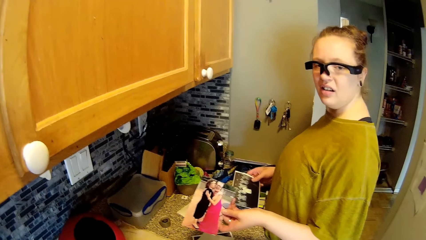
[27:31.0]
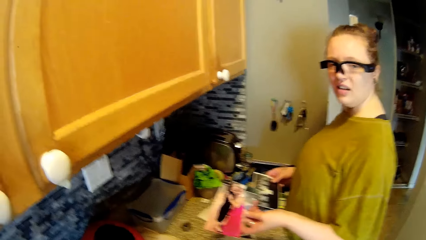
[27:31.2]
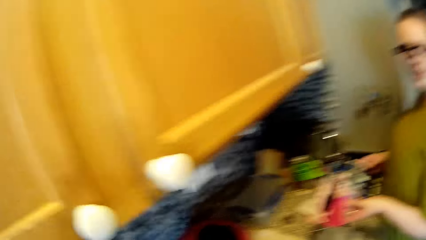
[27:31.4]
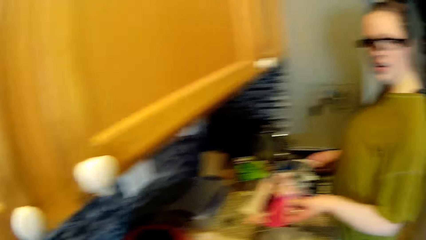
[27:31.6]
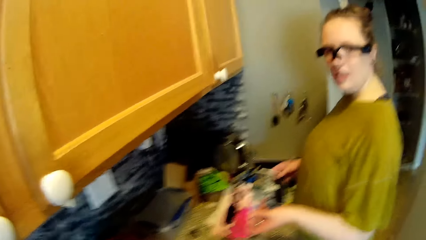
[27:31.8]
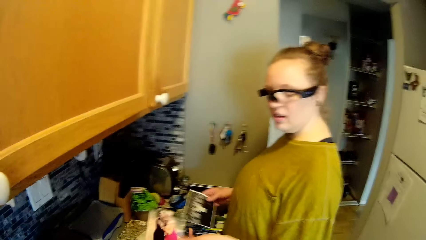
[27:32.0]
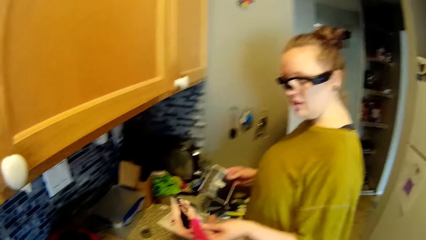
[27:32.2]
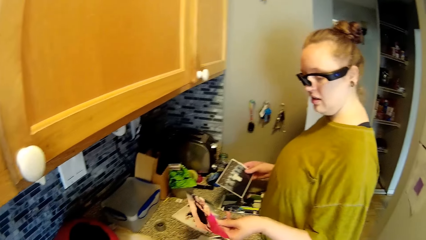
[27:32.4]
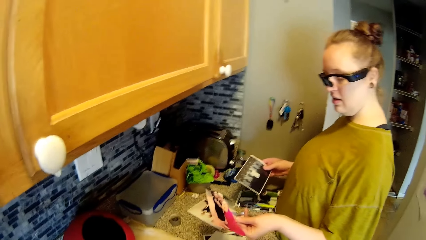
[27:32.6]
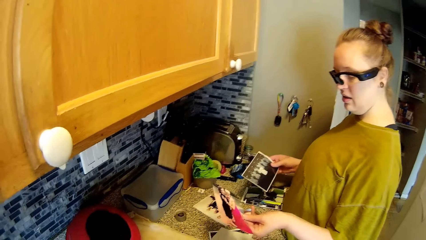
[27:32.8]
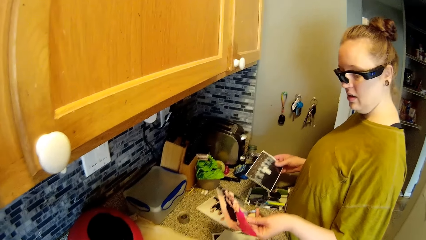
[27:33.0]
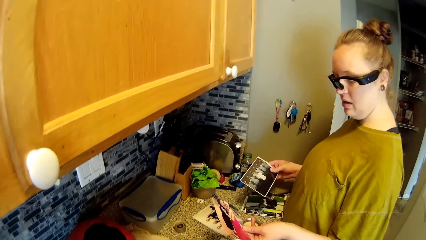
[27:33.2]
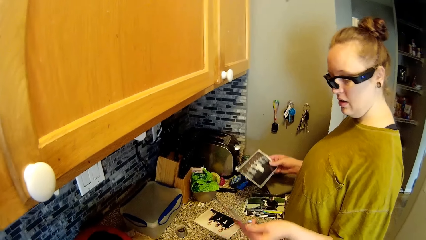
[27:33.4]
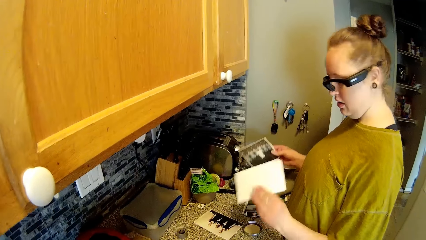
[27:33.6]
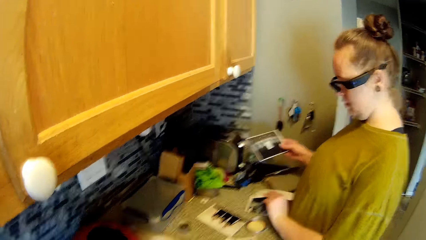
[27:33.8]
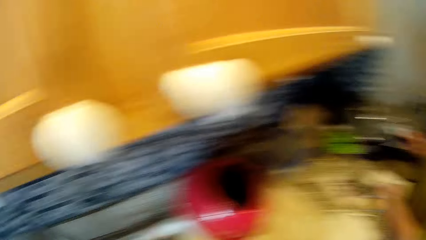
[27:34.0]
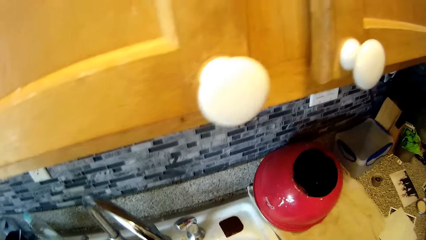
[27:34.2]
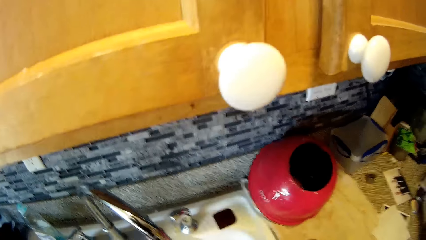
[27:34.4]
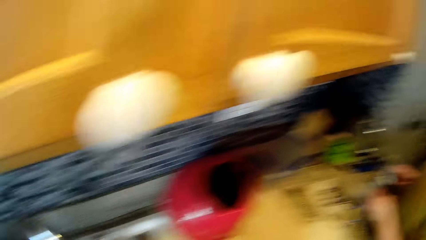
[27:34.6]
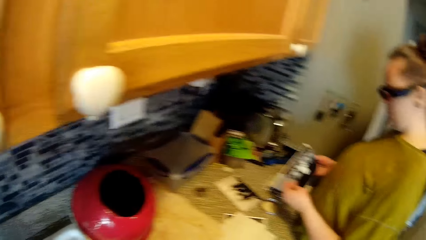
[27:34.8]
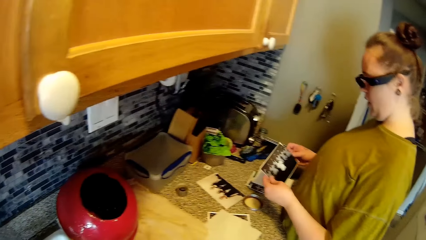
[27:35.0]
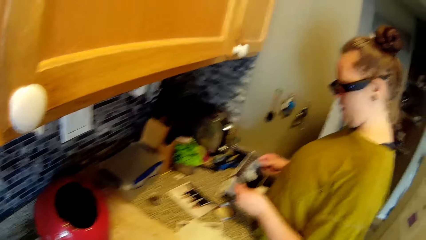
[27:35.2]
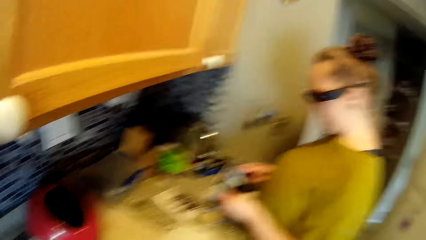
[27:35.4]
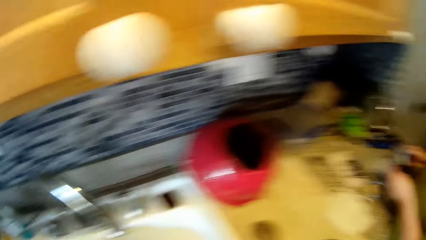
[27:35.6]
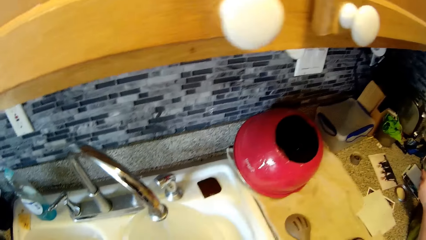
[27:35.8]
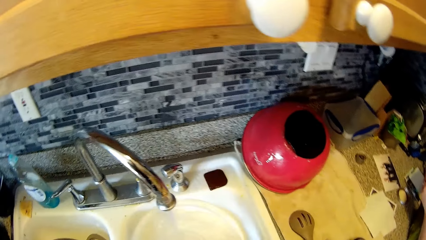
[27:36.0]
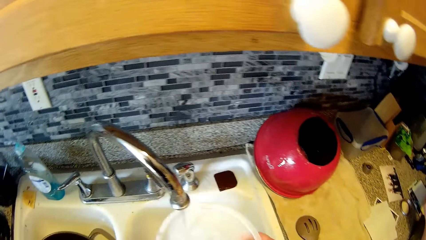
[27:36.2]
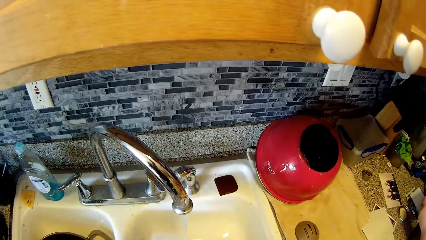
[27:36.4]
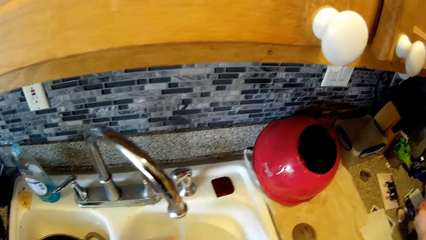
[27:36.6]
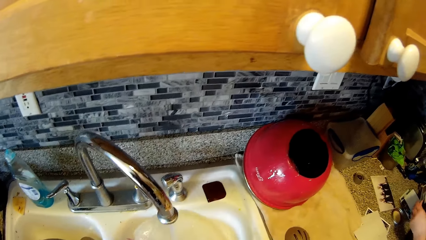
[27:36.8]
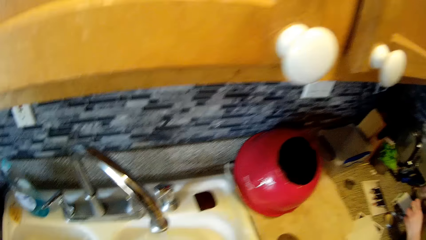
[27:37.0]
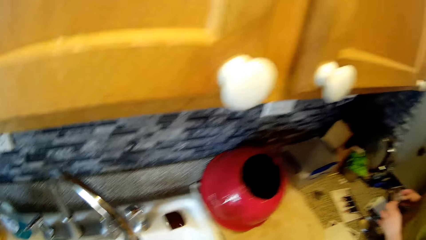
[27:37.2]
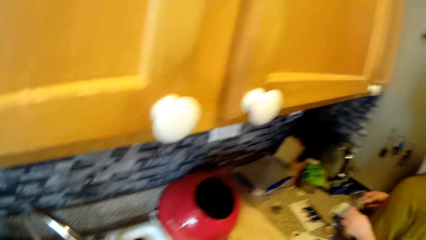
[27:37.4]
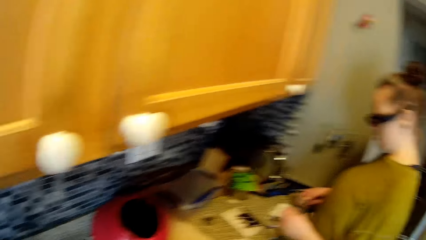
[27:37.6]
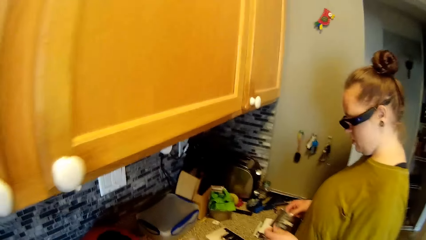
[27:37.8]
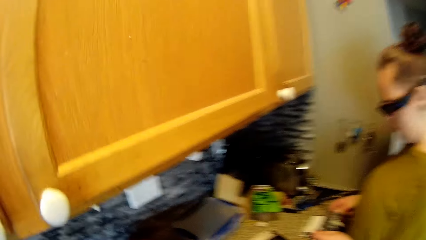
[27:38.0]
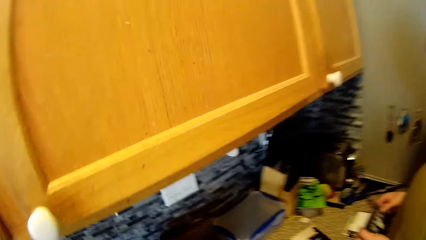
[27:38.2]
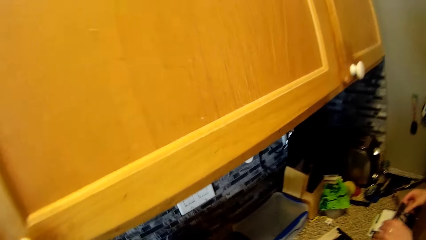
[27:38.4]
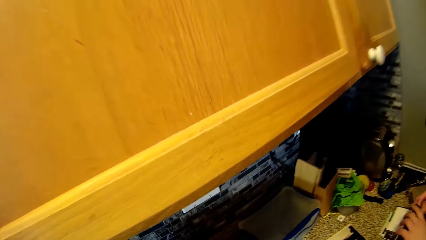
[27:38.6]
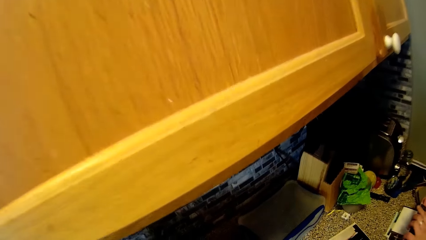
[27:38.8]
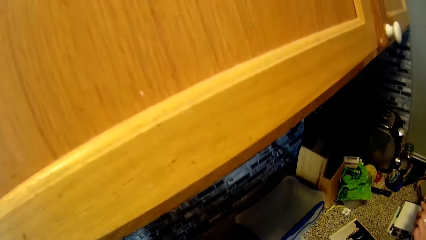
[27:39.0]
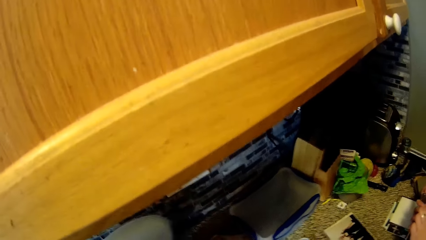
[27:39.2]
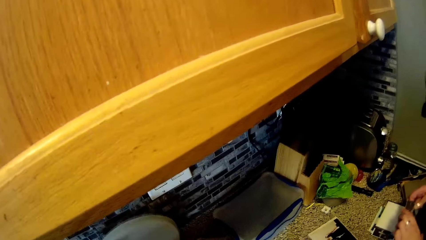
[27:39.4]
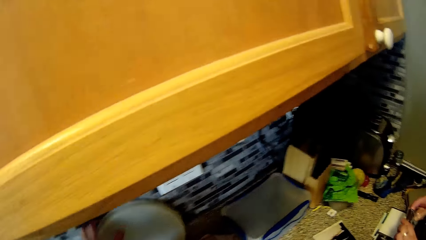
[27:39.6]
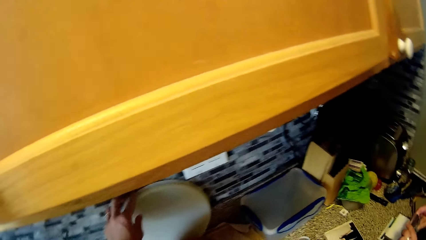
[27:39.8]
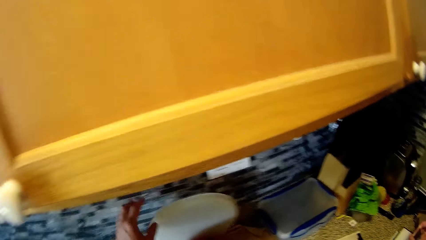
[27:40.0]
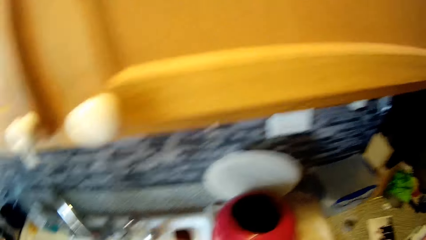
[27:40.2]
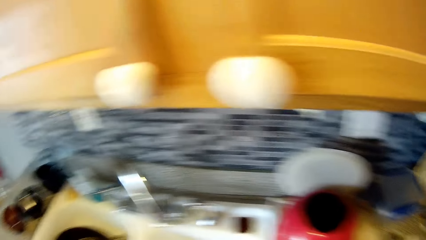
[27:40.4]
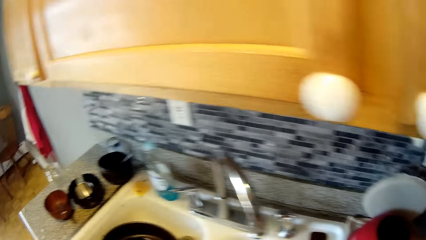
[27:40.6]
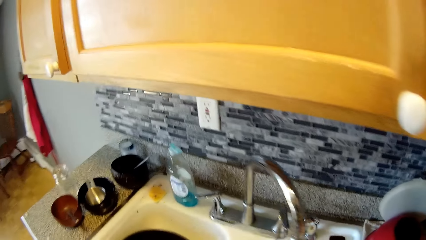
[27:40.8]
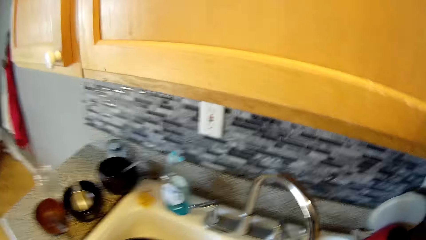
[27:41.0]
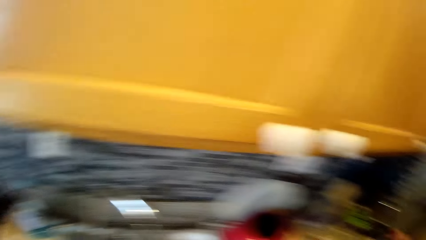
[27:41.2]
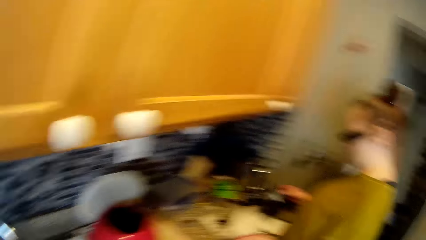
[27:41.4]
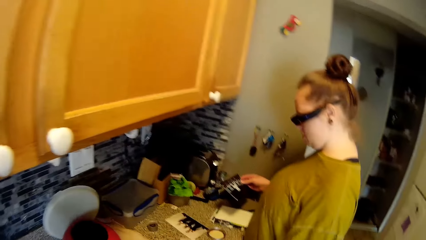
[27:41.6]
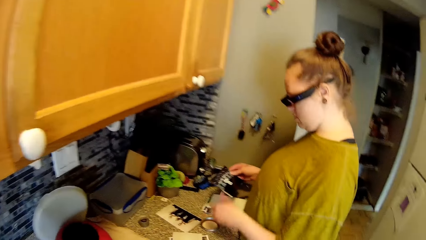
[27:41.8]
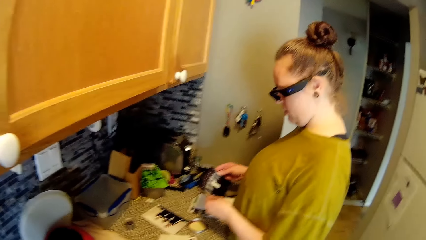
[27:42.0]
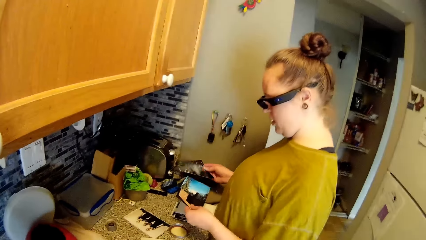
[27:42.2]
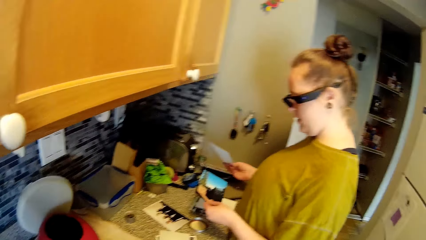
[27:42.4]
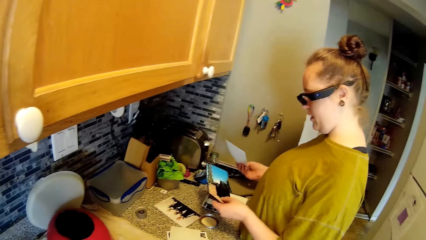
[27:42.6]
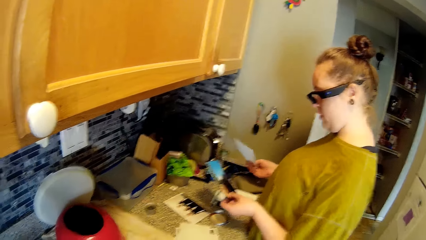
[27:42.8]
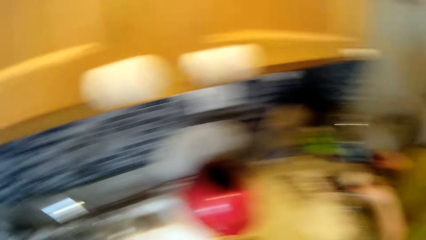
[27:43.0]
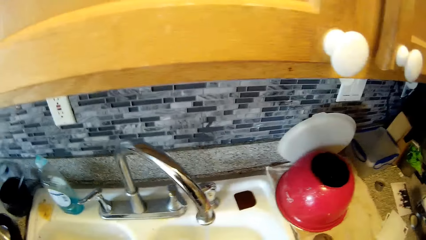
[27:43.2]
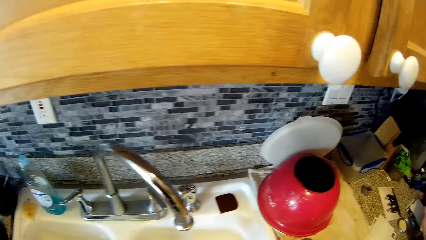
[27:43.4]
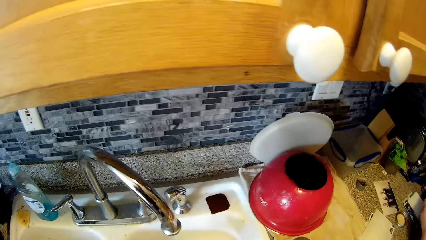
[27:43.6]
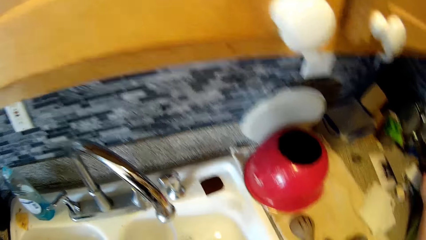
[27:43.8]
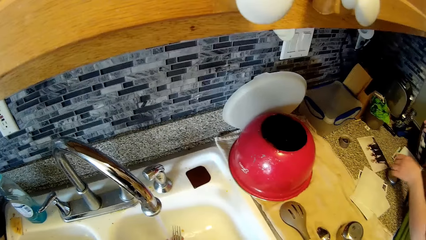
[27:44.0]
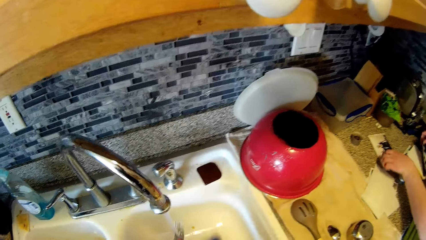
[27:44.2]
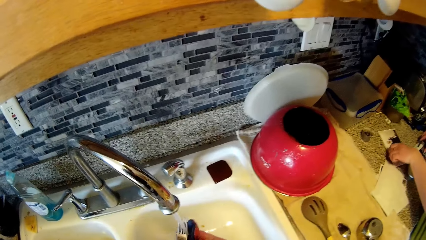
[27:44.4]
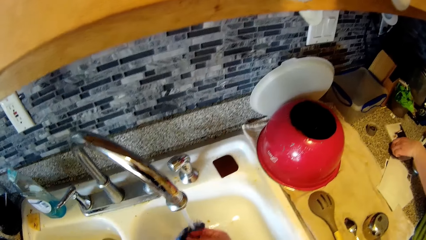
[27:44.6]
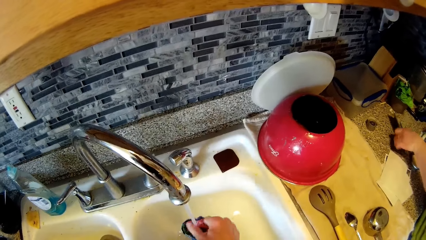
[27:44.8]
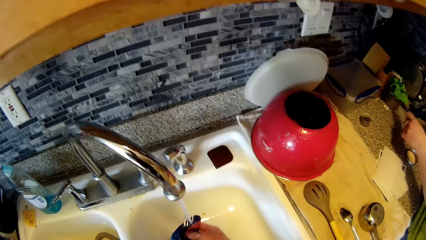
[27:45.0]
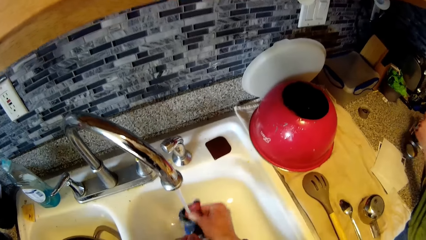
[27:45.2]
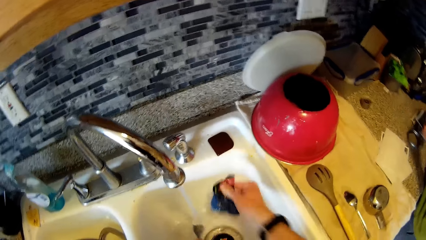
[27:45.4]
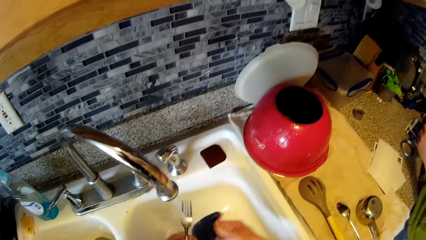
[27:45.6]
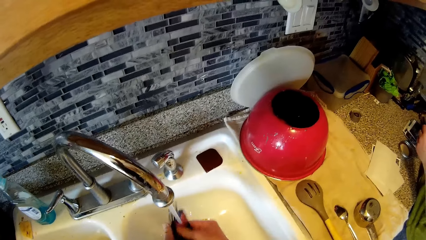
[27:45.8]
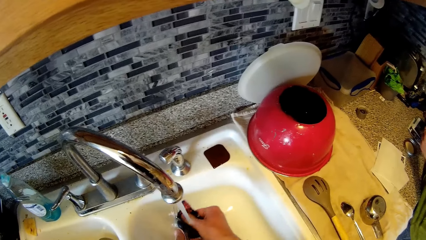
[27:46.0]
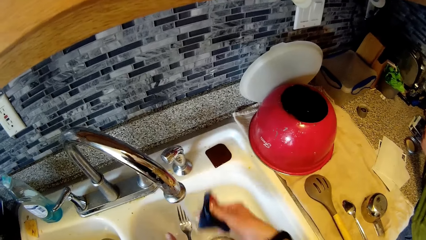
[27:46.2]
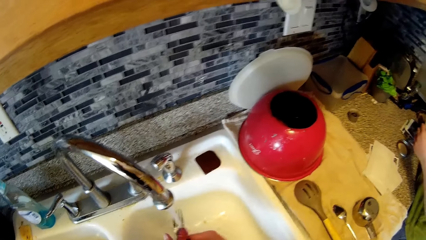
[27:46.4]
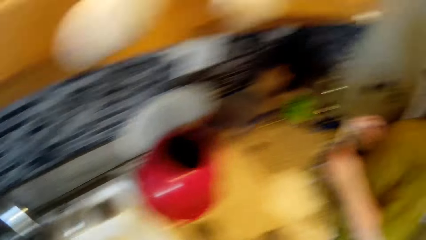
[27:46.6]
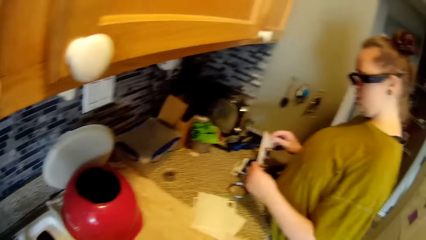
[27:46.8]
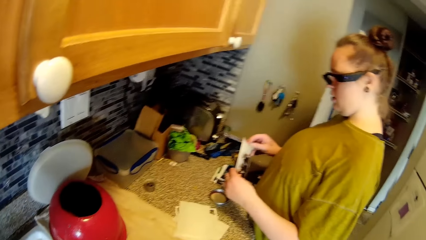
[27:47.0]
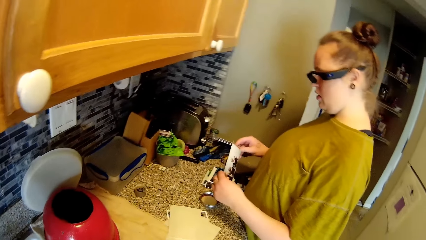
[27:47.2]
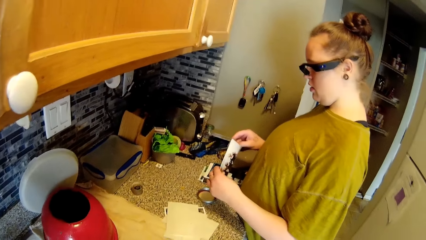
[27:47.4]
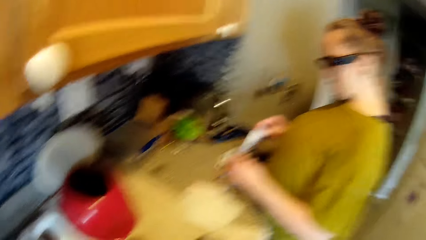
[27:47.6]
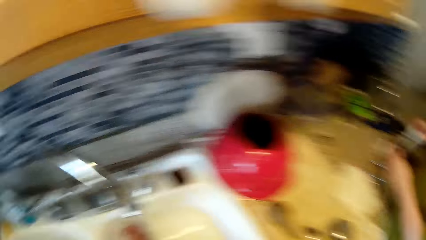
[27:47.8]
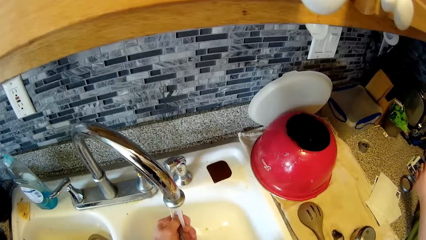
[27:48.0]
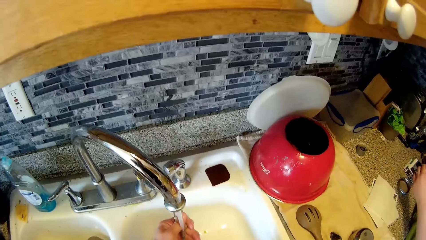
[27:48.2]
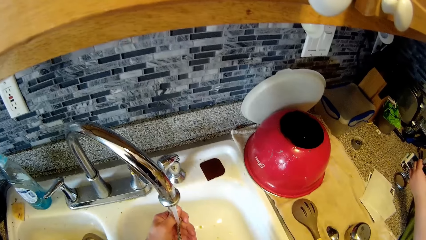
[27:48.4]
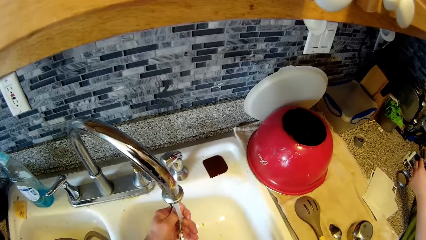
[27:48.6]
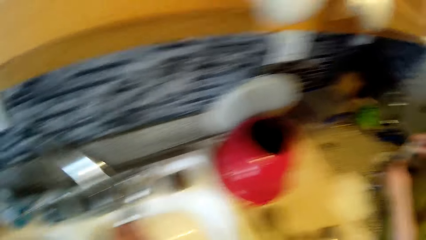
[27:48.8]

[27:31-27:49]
The camera wearer talks with a woman. The woman drops the picture on the countertop with her left hand. The woman looks at the pictures in her right hand. The camera wearer places the plate against a wall. The woman looks at the pictures in her hands. The camera wearer washes cutleries in the kitchen sink with the sponge. The woman picks pictures on the countertop with her left hand. The woman separates the pictures.
